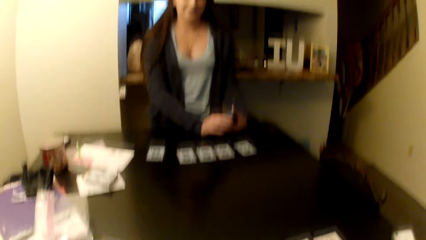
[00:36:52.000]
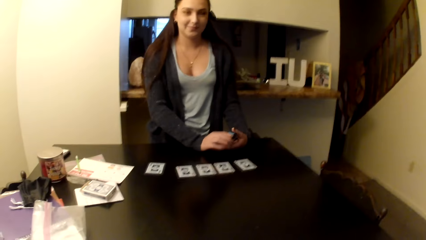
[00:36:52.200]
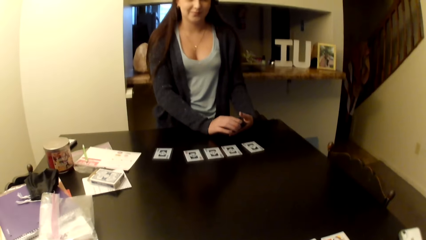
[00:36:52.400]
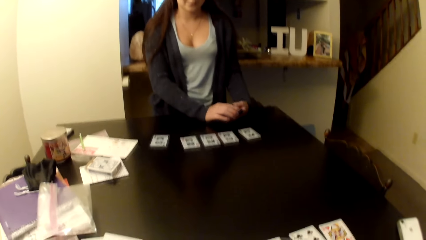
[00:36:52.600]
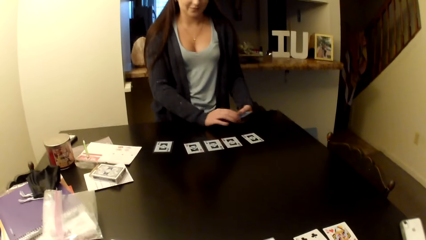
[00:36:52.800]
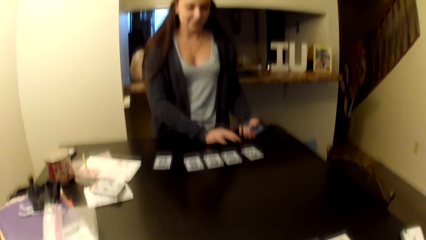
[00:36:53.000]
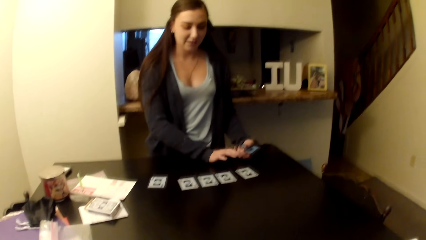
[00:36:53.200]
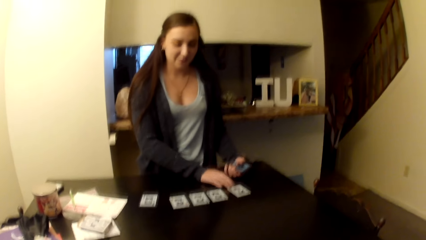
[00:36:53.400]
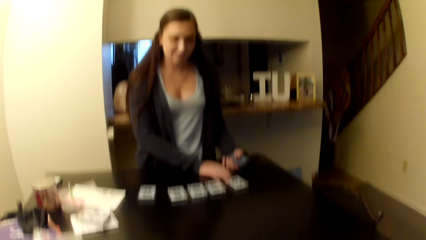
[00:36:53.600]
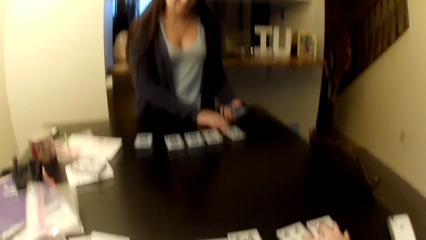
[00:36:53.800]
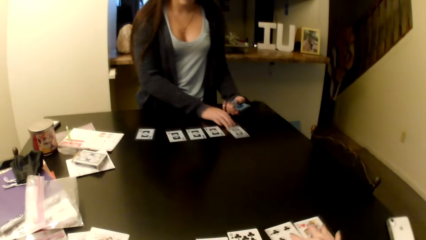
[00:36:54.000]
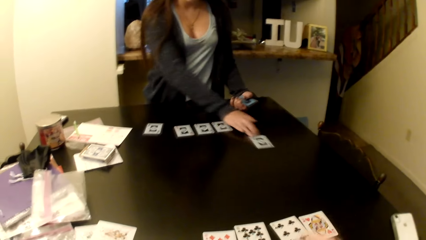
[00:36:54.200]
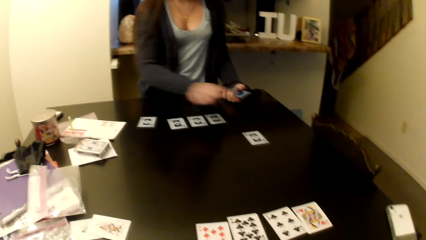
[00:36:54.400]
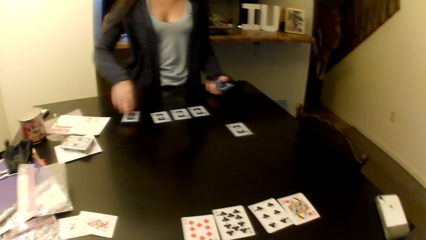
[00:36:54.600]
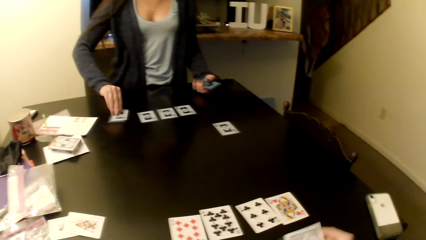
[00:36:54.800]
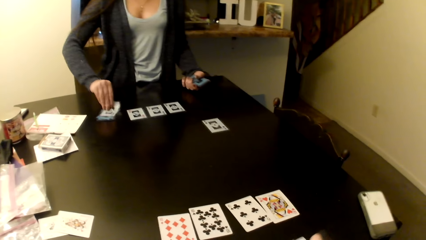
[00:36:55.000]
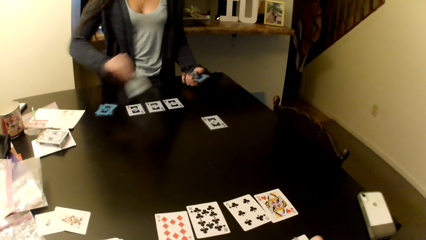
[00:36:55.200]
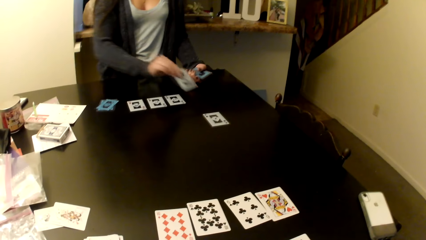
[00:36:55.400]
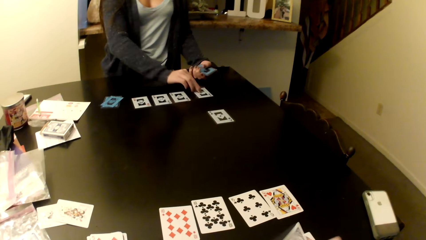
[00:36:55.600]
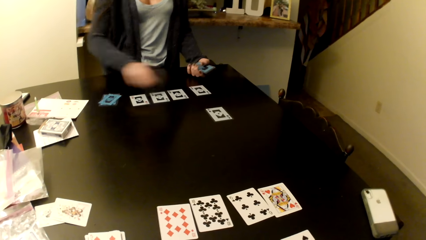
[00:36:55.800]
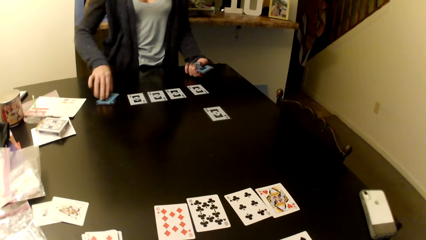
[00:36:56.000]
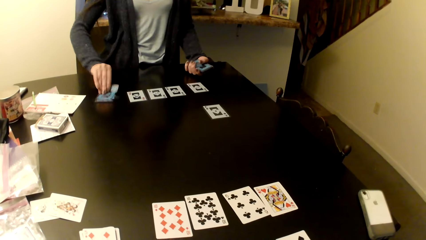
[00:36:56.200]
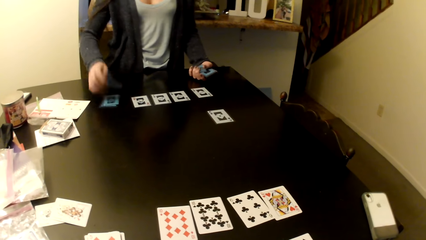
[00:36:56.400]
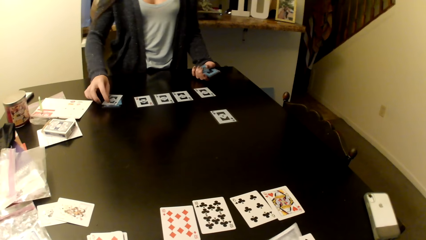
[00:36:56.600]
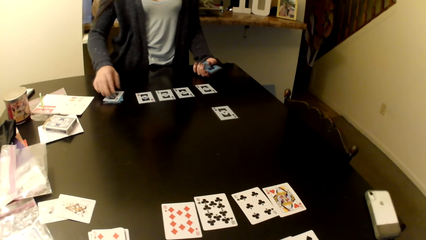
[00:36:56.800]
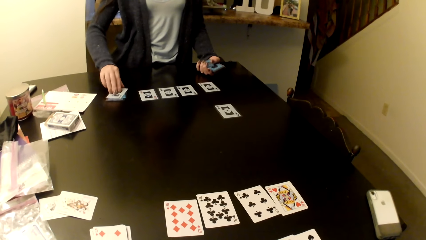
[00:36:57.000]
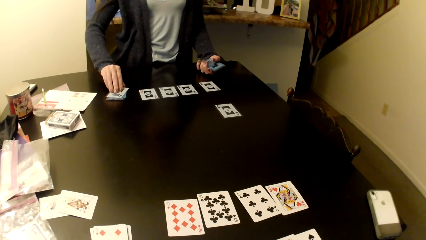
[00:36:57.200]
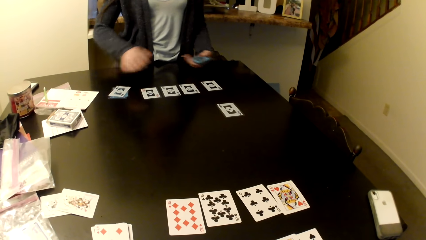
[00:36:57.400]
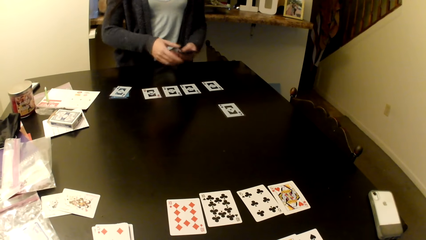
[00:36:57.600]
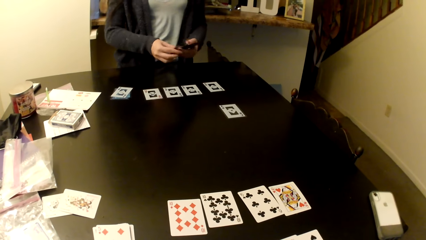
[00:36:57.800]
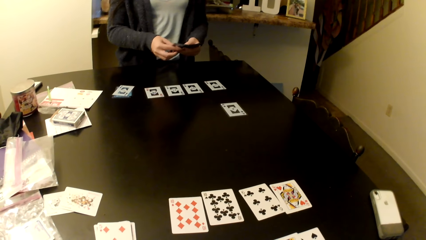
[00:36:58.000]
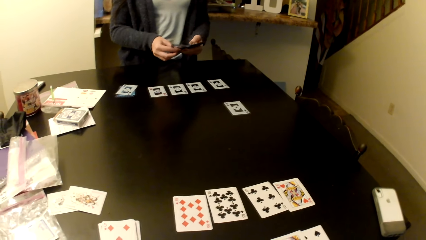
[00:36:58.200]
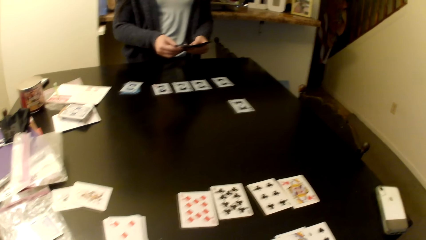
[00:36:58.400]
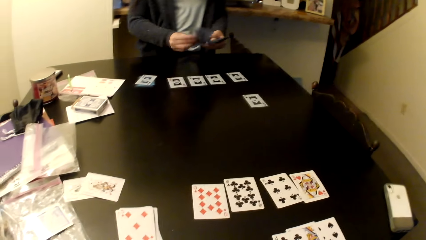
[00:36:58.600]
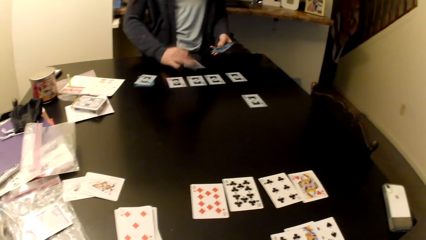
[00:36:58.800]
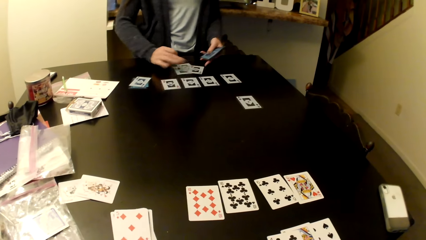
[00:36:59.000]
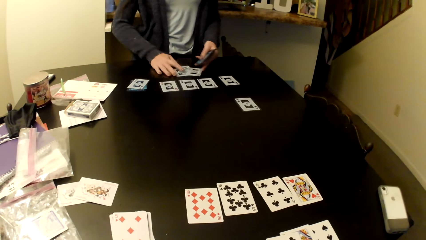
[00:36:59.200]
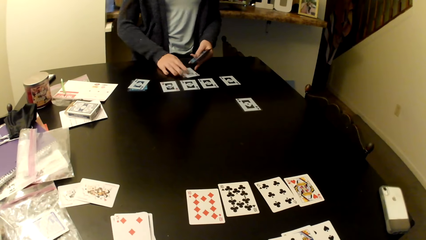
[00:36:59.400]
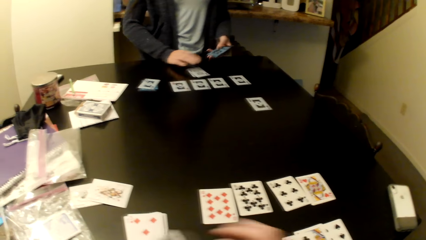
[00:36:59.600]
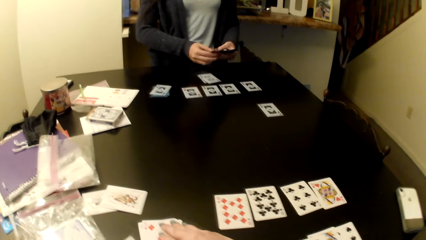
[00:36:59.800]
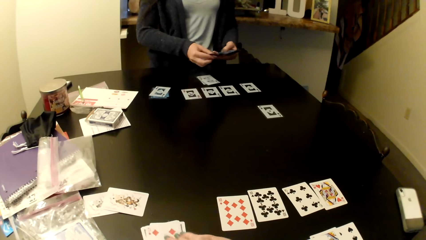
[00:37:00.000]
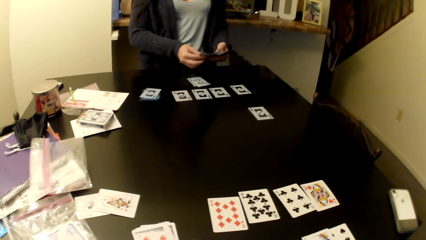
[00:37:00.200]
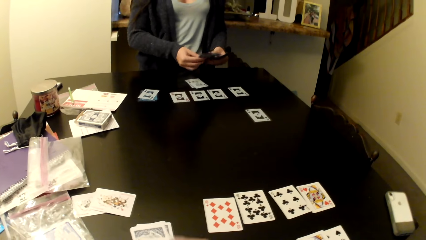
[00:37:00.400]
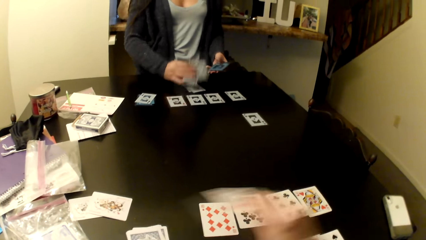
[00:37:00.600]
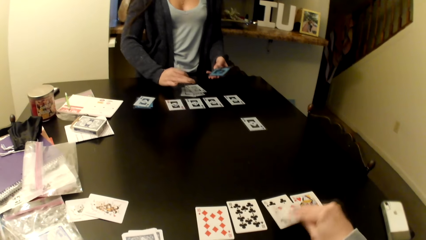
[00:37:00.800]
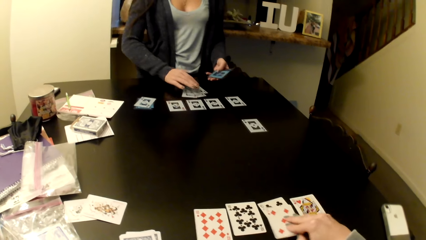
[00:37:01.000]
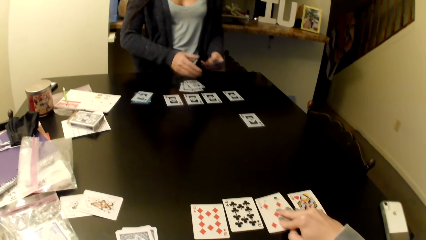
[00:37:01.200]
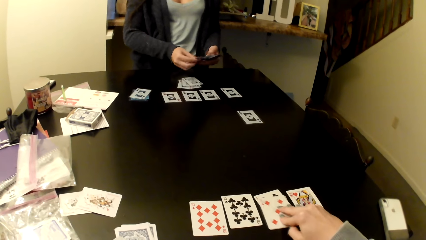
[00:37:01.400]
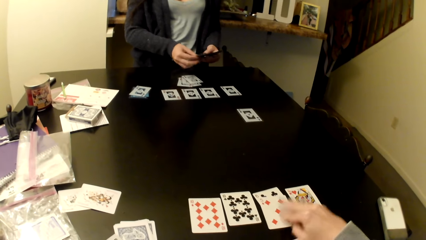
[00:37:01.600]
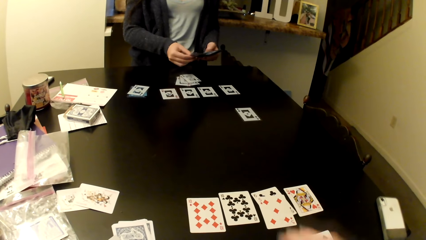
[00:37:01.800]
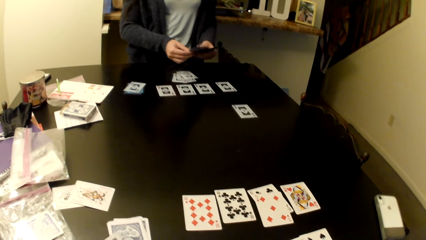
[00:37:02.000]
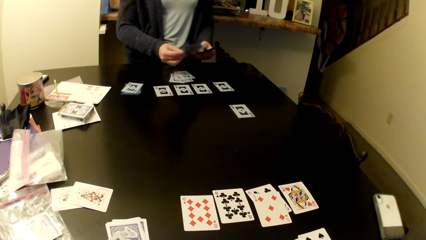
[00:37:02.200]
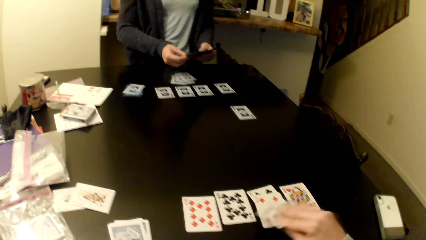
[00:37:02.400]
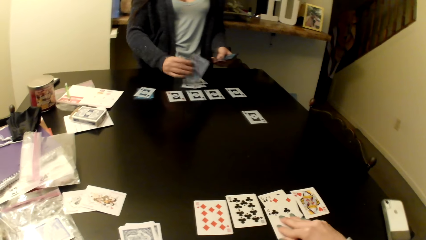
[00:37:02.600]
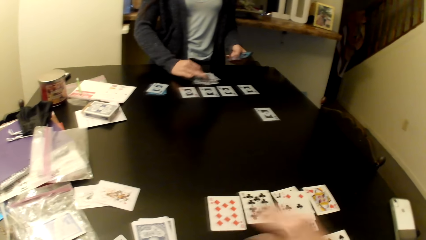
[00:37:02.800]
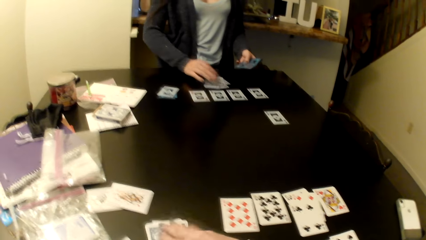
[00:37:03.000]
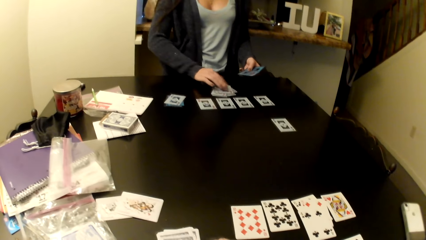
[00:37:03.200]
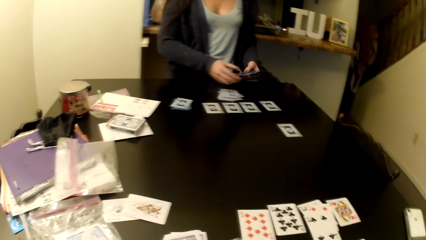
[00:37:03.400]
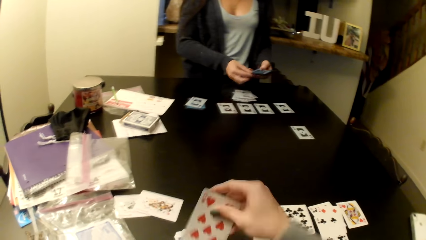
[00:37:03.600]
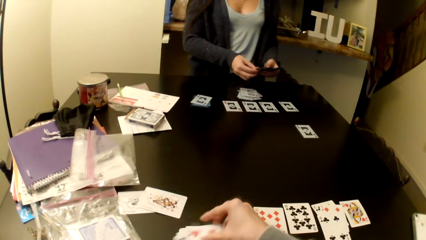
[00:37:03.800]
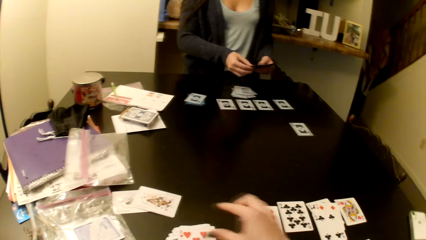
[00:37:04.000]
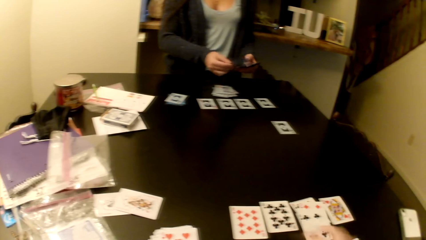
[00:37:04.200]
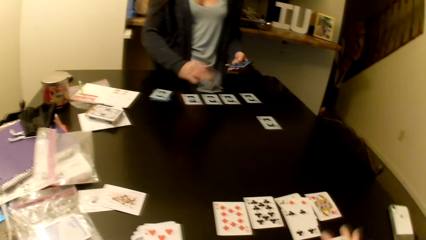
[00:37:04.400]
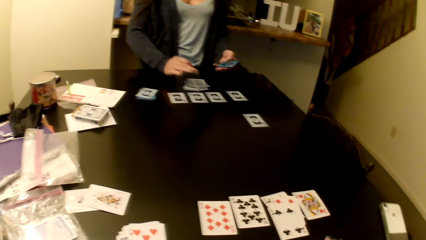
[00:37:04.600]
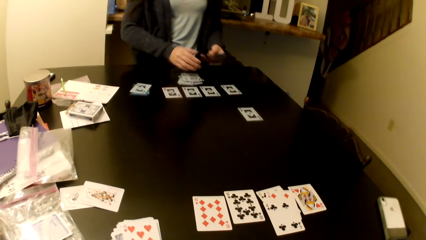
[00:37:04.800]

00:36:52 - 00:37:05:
The woman arranges cards on the table. The woman places cards on the table.

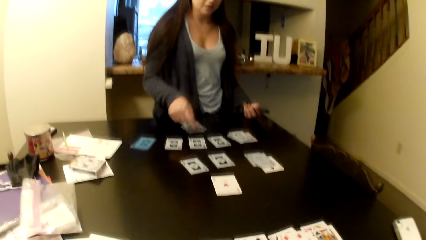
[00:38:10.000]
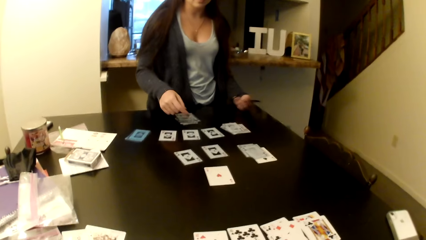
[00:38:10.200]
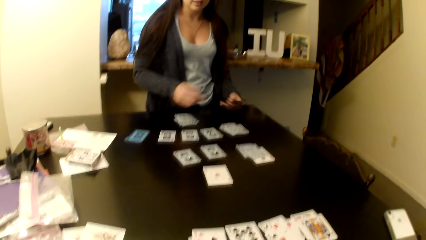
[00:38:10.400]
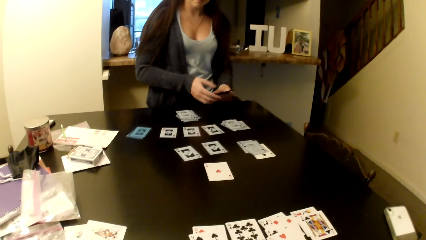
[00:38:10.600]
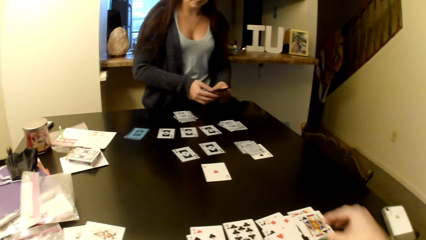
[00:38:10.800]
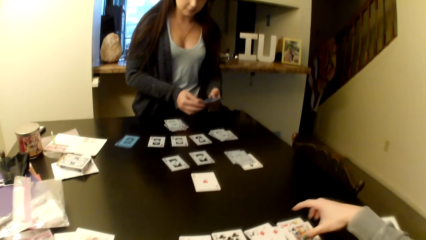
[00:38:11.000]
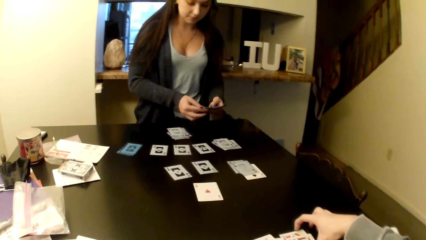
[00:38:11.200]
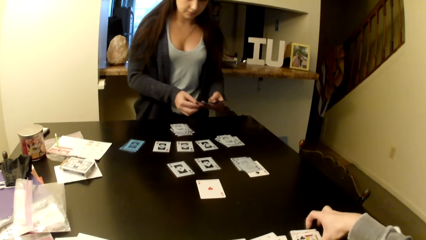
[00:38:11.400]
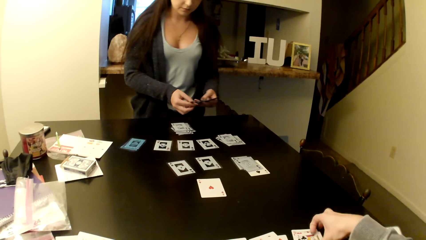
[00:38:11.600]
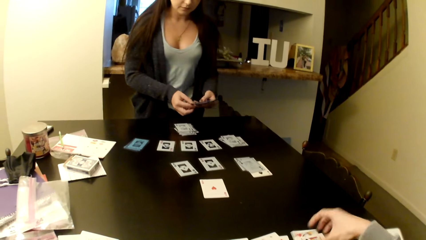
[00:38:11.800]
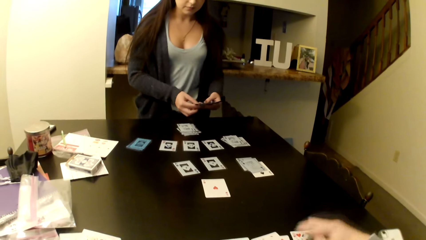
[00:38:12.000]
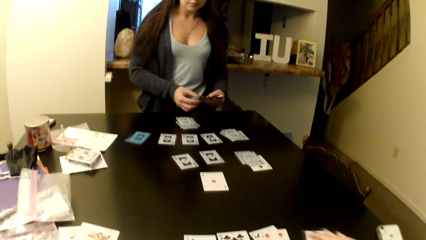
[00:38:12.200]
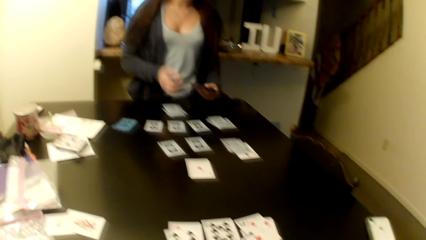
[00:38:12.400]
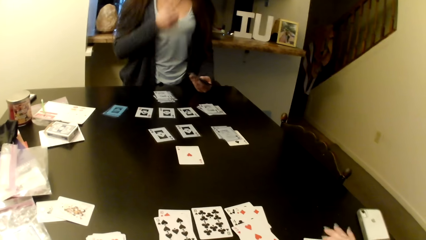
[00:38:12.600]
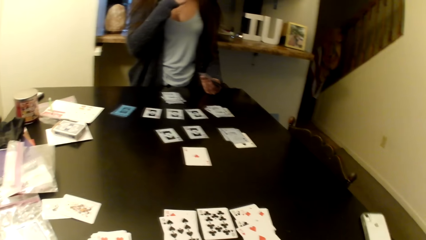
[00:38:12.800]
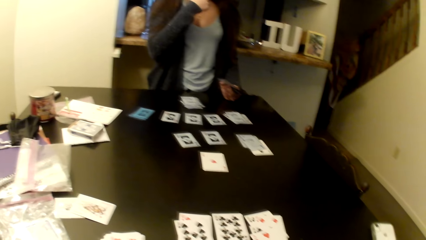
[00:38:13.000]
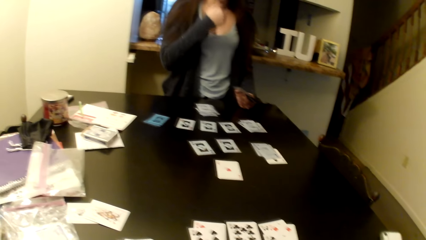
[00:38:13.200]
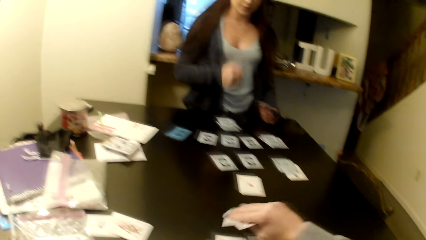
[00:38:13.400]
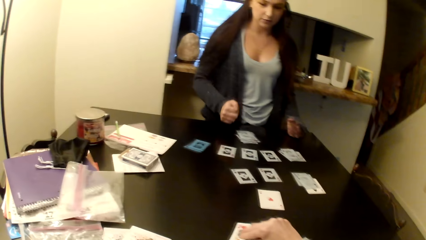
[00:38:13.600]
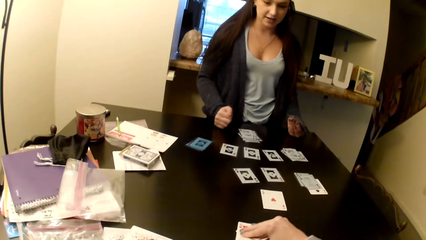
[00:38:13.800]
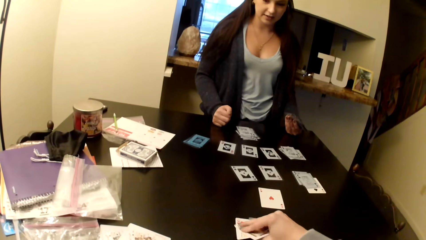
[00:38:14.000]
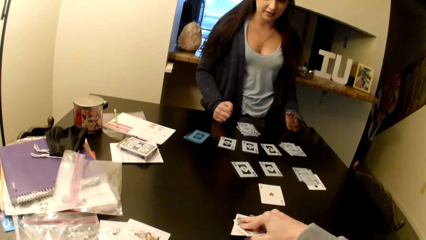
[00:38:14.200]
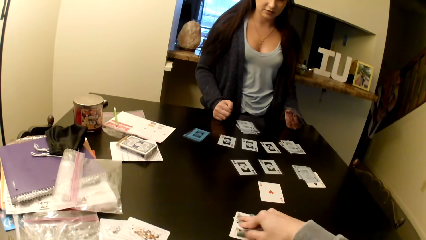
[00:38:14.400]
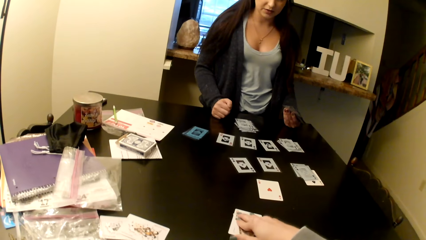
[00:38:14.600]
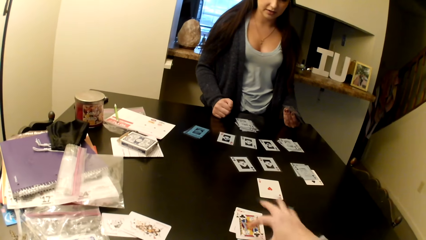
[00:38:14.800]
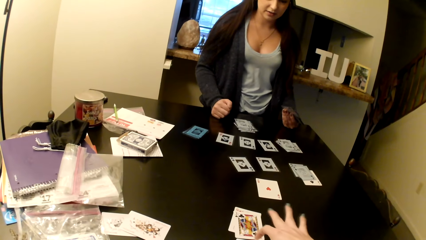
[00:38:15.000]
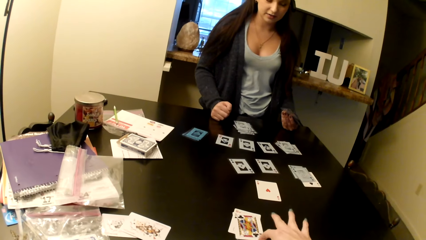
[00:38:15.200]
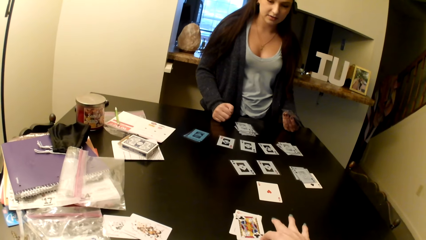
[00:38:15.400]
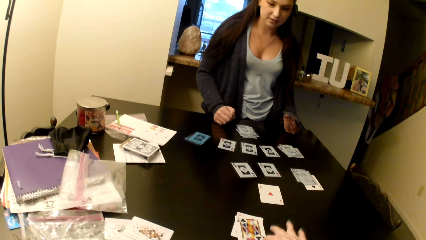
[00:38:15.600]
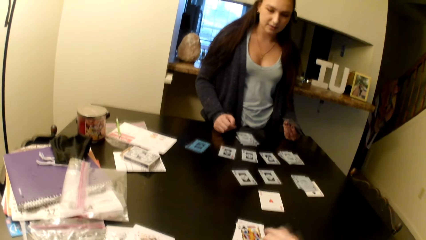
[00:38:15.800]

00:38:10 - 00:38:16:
The camera wearer picks cards from the table.
